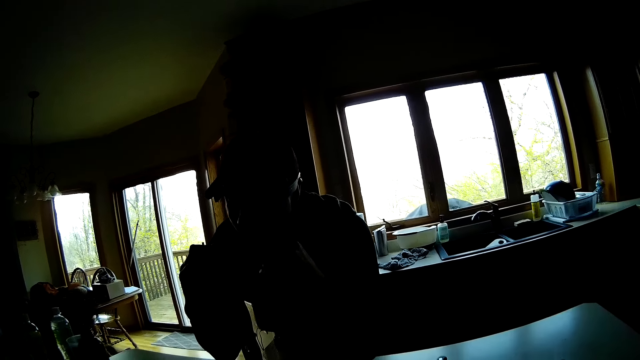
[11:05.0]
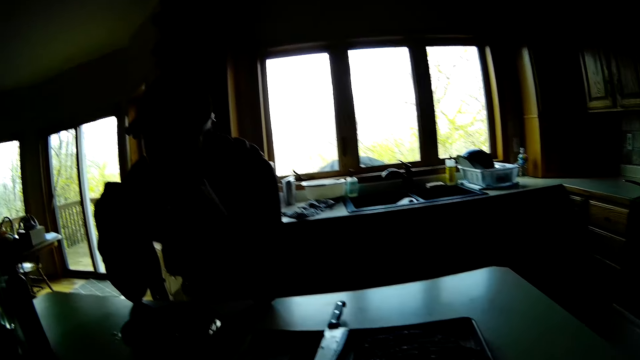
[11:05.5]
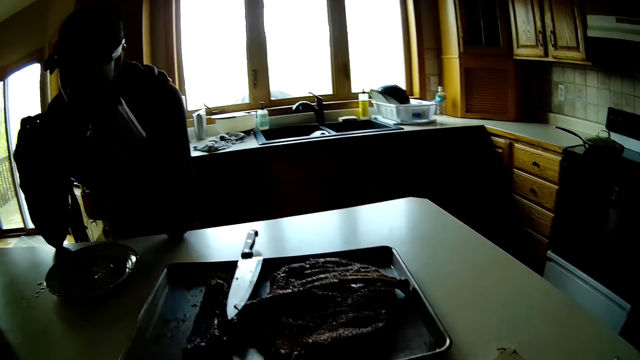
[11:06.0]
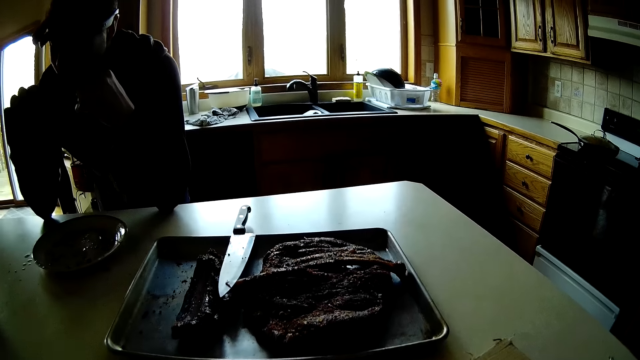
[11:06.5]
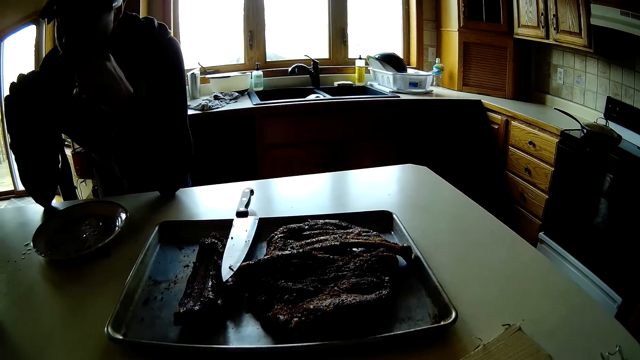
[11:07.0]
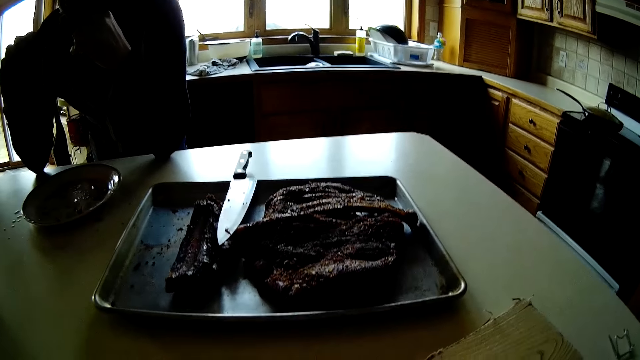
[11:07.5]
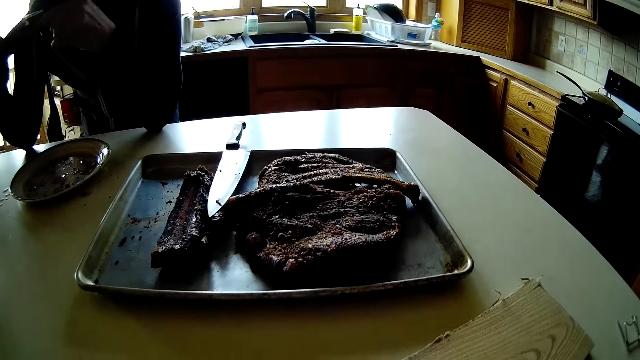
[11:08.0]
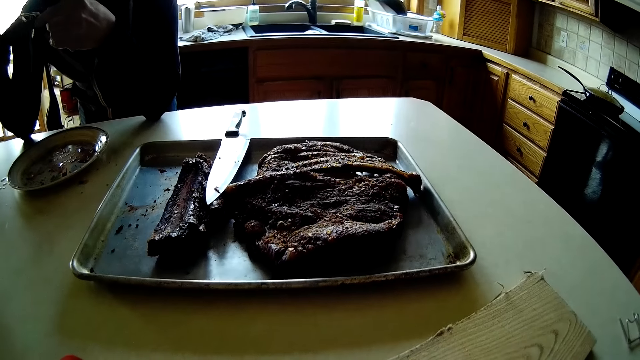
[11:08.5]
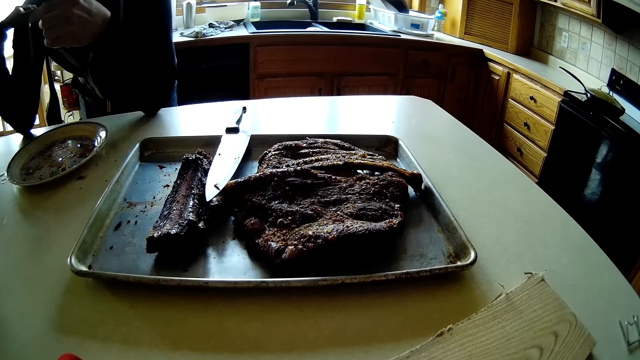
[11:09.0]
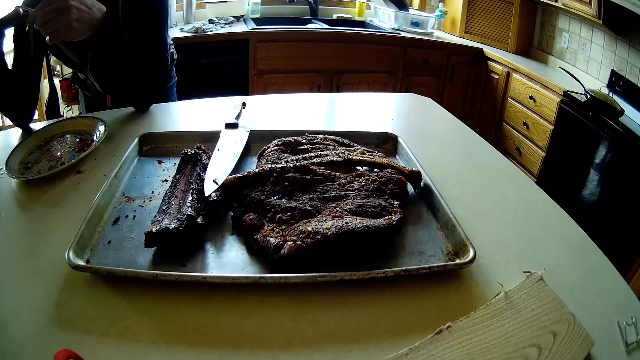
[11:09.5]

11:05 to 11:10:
The camera wearer eats meat.

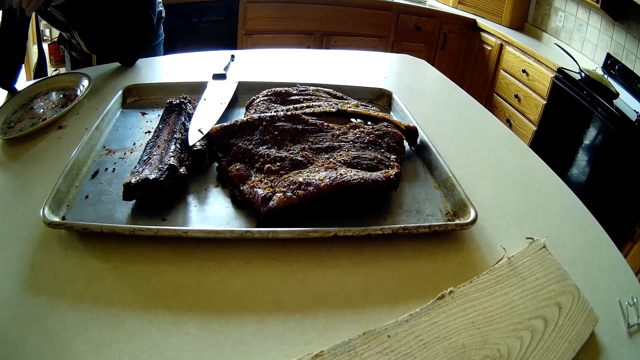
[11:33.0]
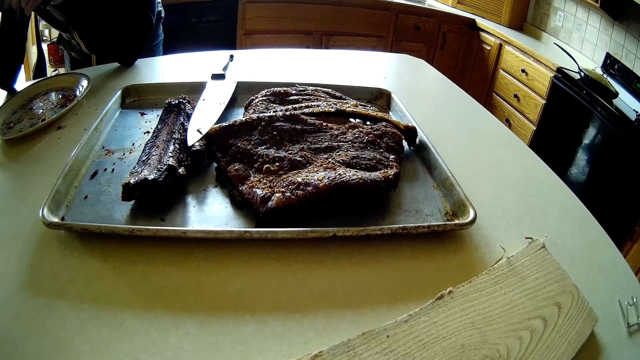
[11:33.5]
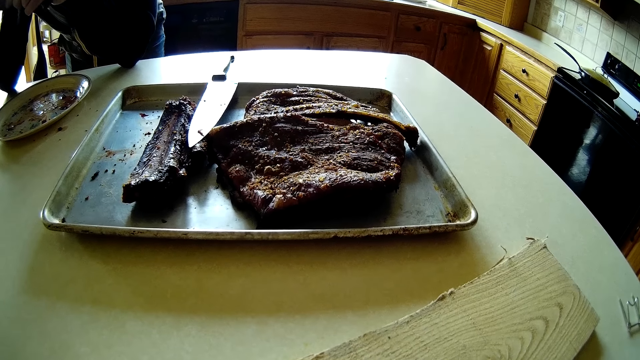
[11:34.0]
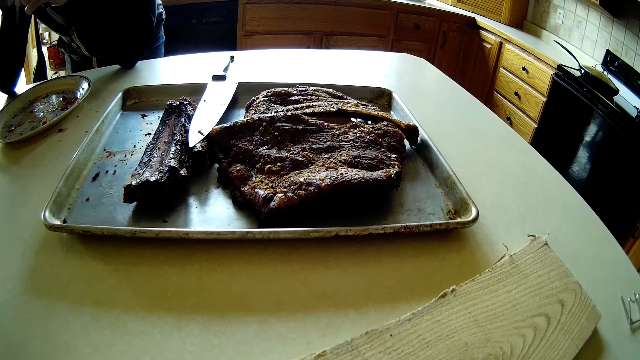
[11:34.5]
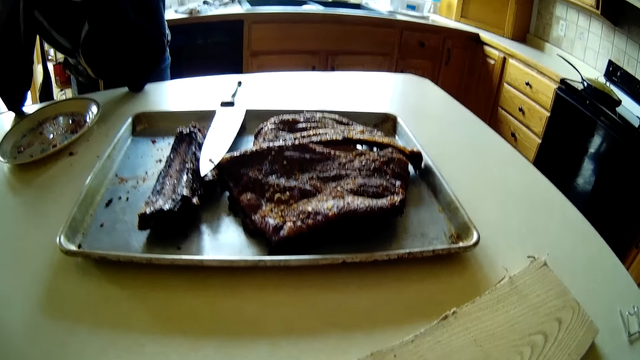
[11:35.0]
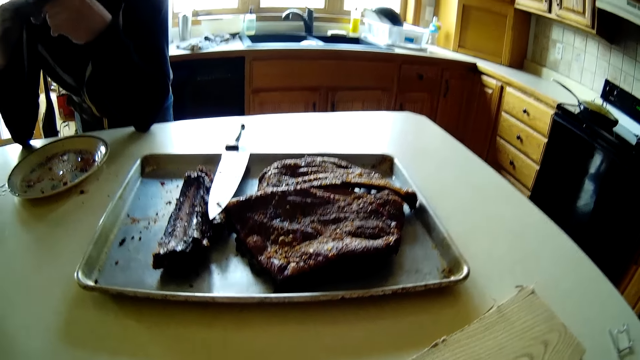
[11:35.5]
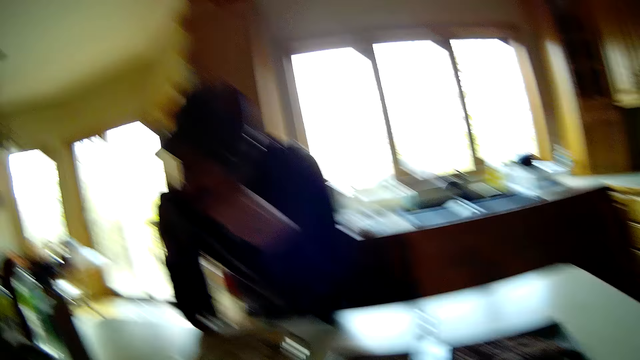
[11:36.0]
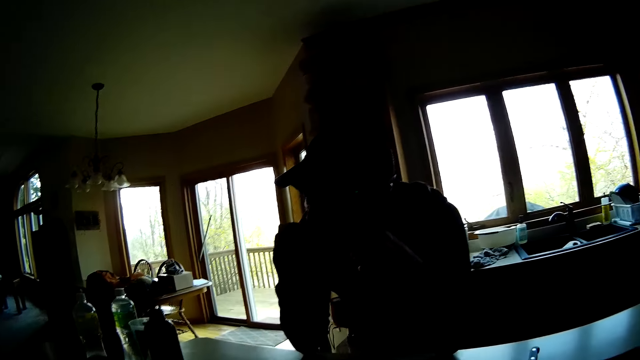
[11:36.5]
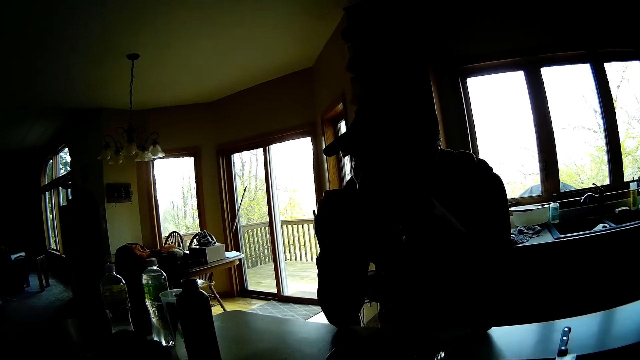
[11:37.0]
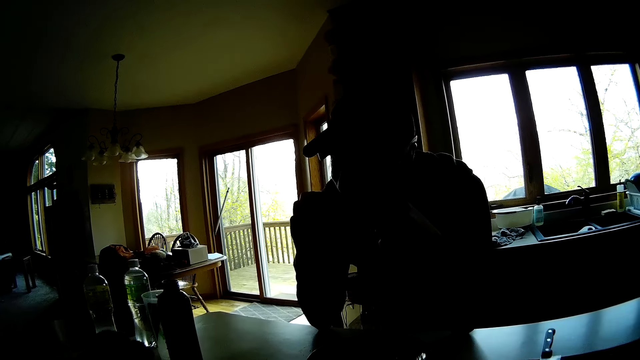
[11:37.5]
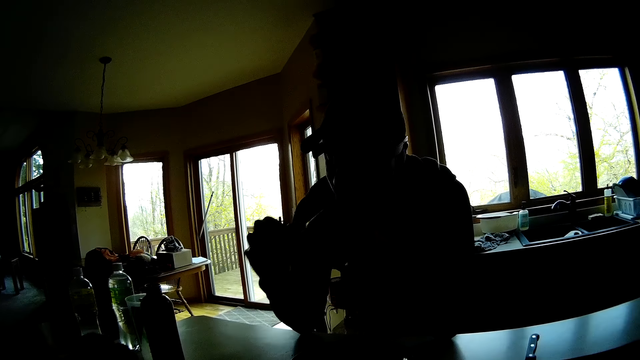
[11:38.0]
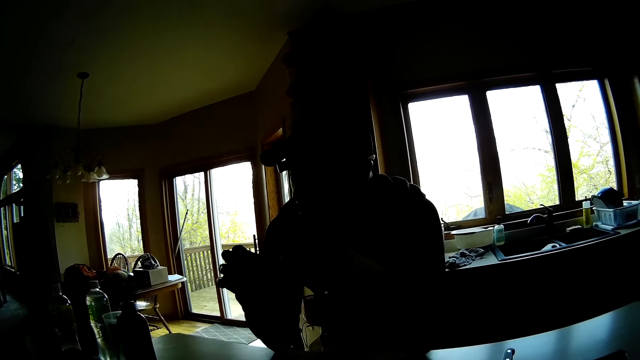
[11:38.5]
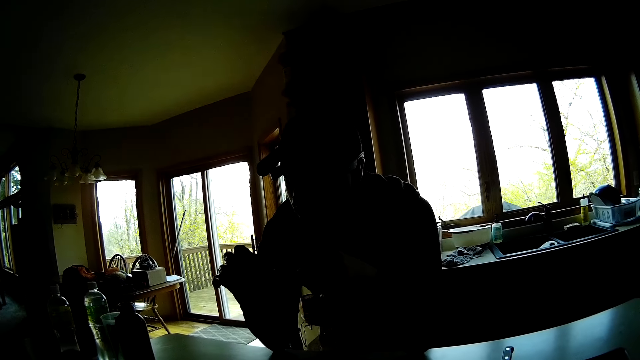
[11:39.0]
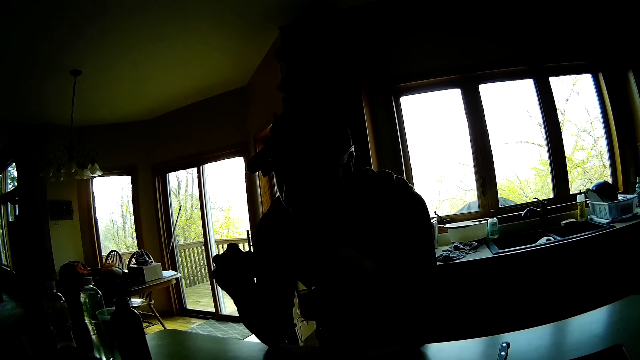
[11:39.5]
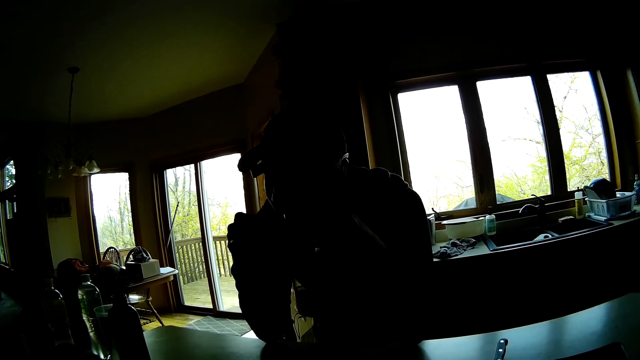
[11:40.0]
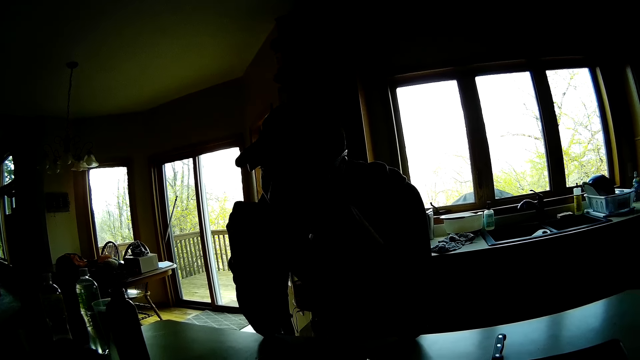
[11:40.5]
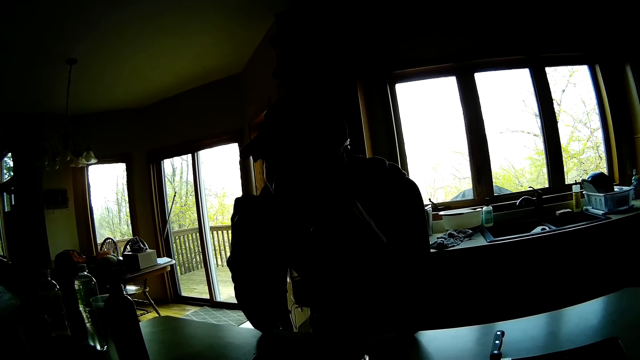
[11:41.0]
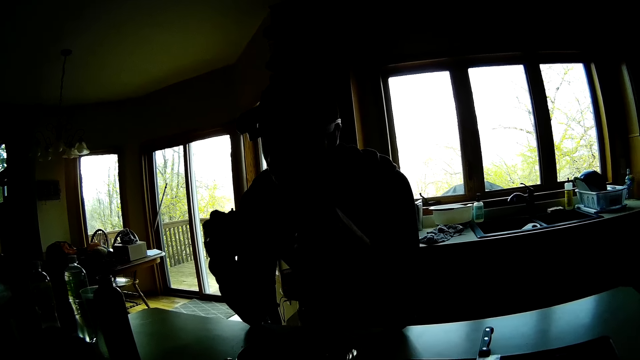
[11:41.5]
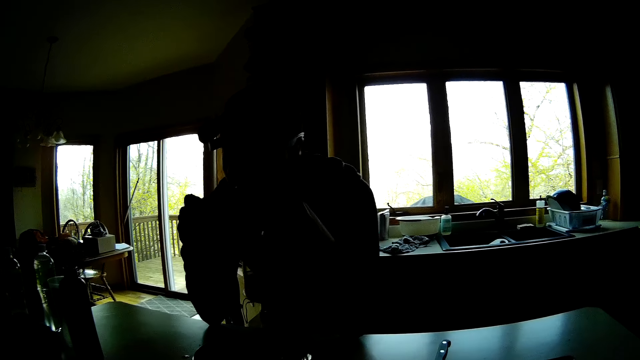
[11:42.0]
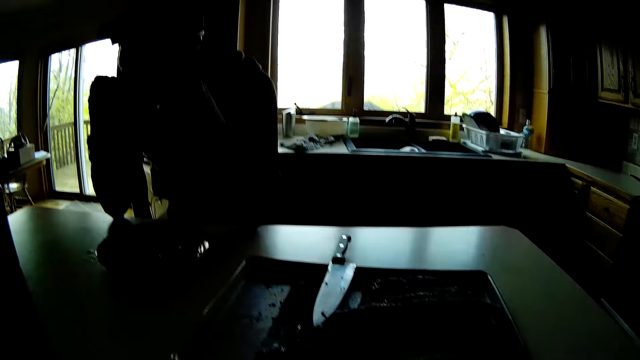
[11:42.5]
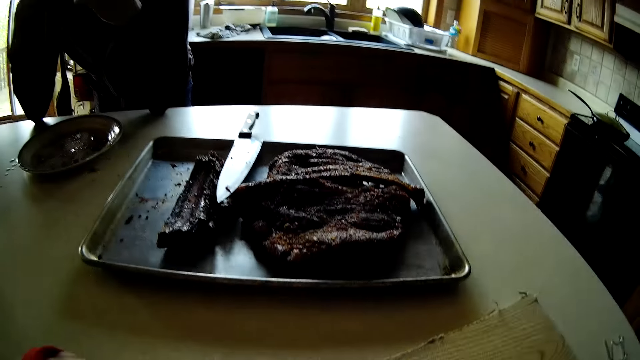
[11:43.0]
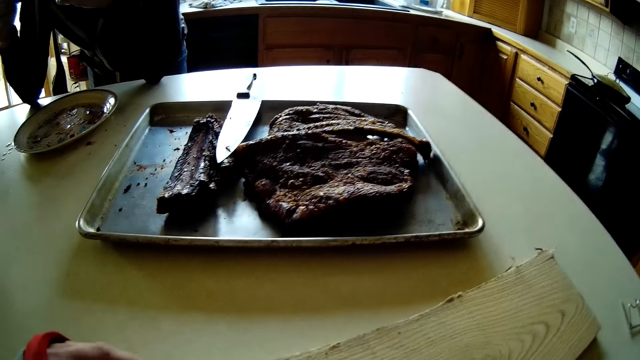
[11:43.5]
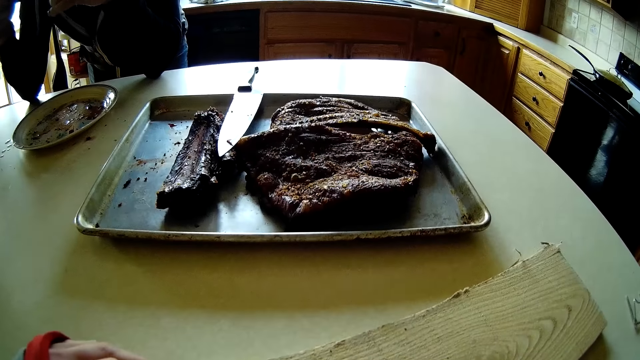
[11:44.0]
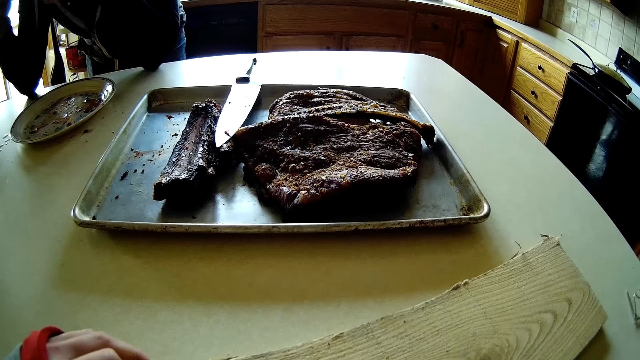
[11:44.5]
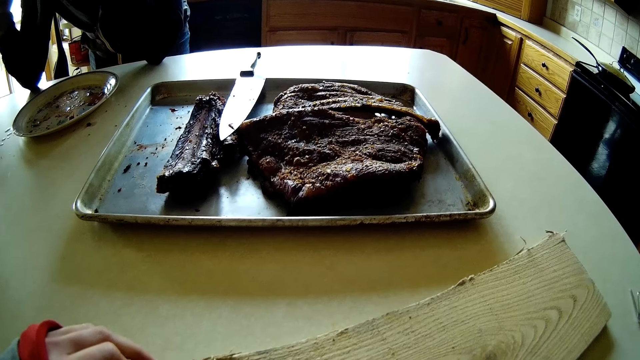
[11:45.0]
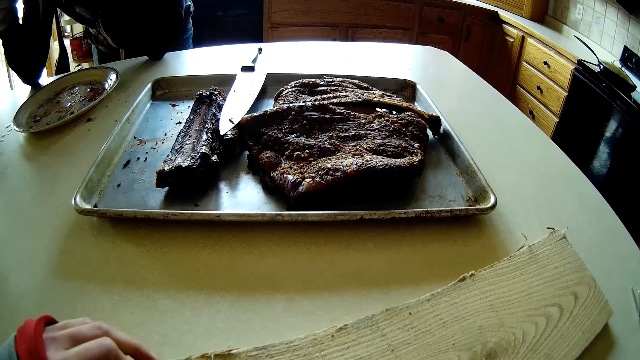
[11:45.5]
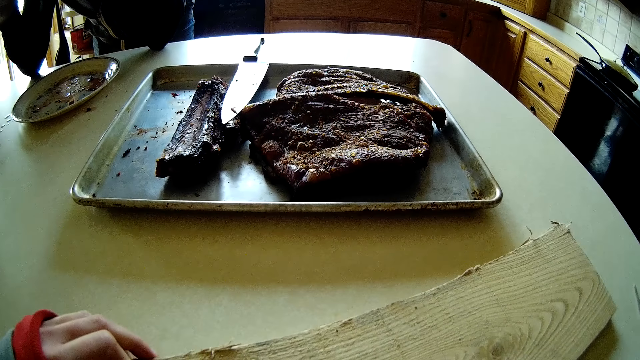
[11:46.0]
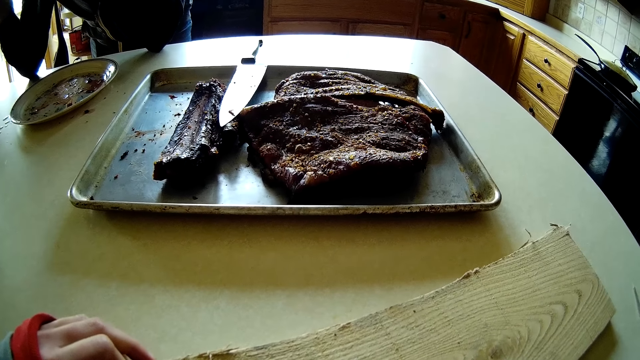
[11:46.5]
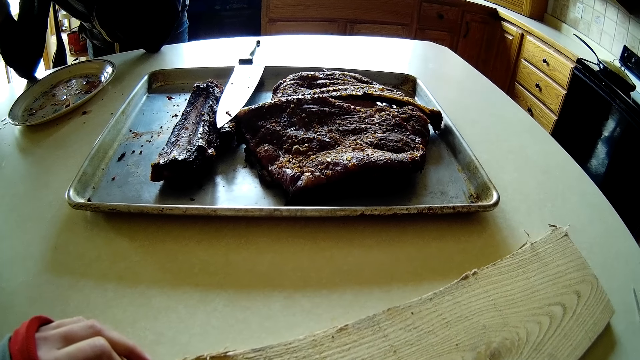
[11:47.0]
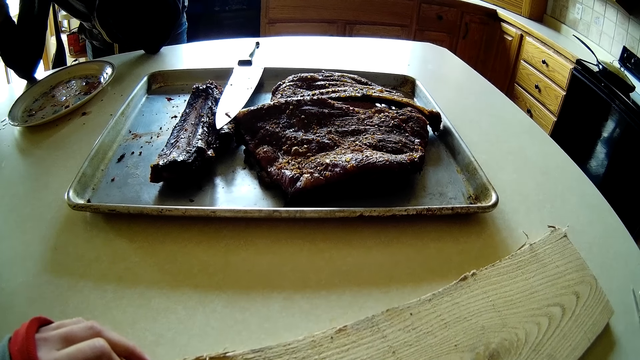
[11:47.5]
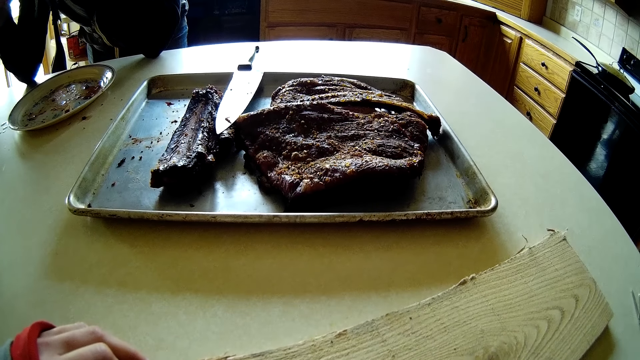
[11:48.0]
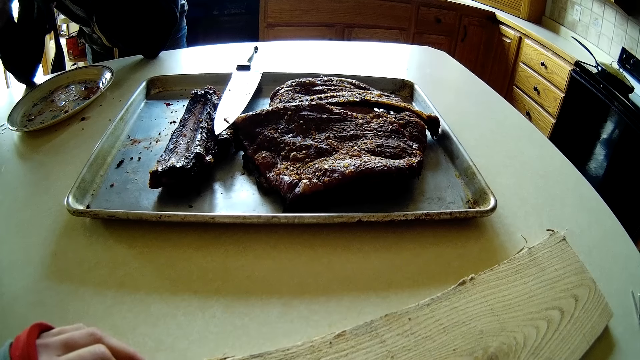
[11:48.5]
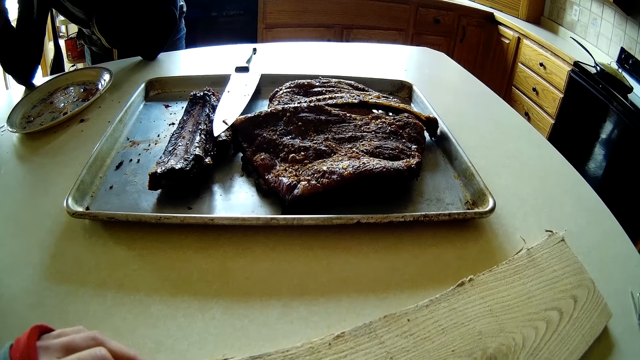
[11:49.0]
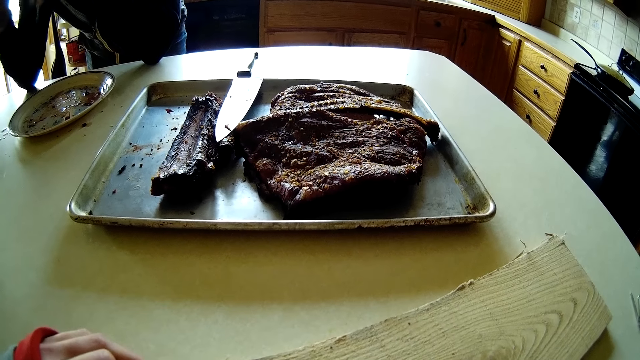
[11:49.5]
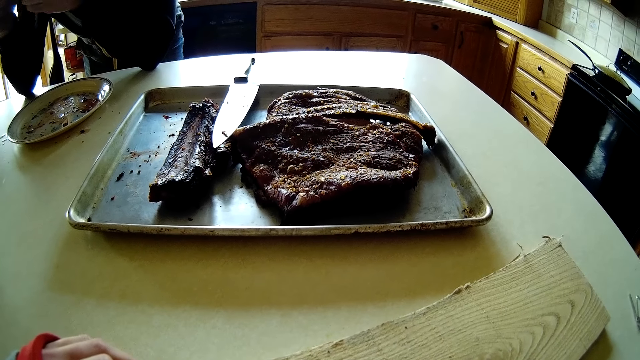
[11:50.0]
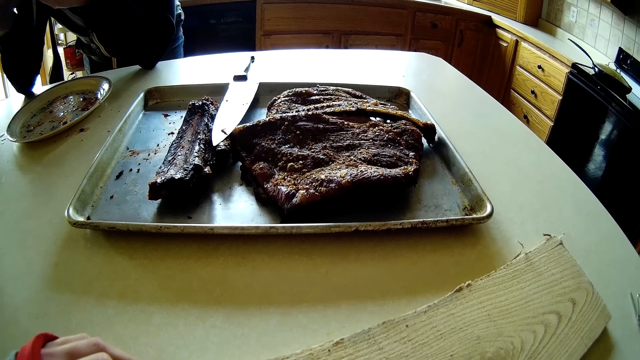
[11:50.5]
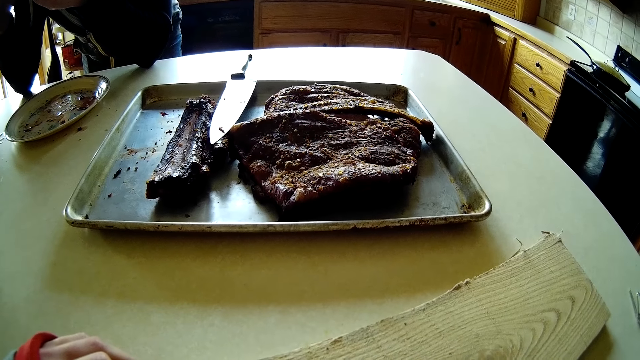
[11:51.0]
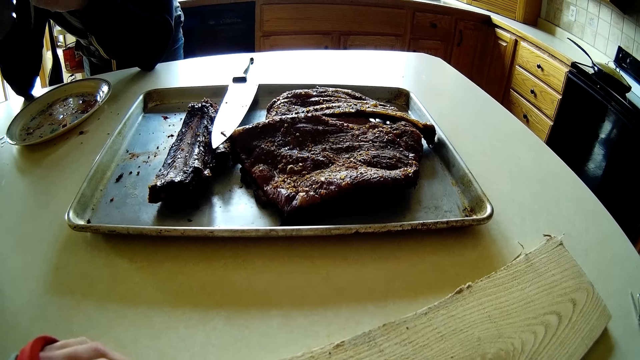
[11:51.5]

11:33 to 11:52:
The camera wearer converses with the man. They eat meat.
